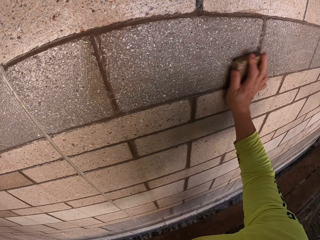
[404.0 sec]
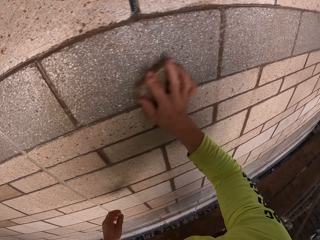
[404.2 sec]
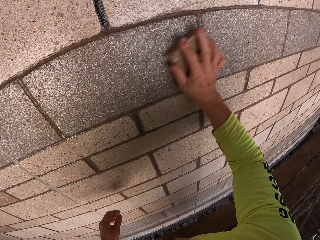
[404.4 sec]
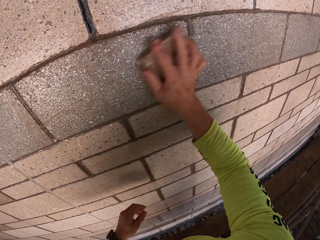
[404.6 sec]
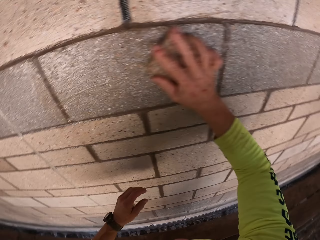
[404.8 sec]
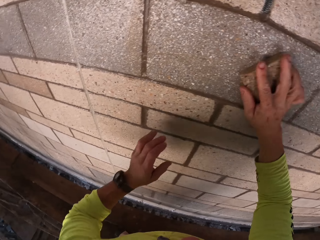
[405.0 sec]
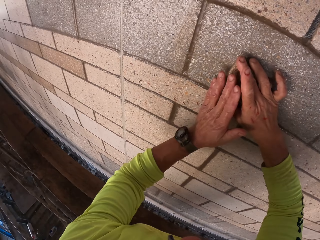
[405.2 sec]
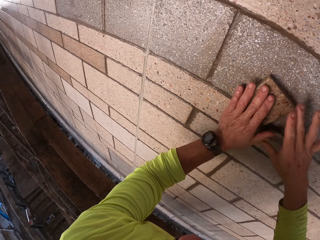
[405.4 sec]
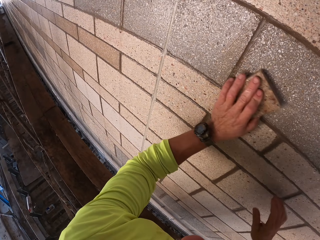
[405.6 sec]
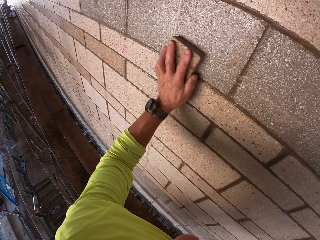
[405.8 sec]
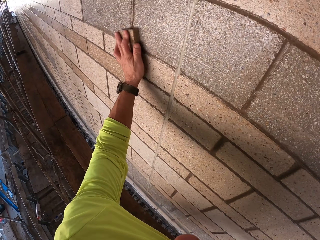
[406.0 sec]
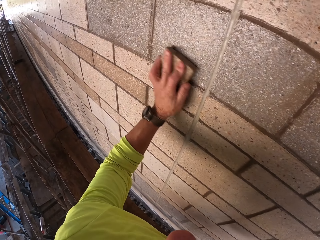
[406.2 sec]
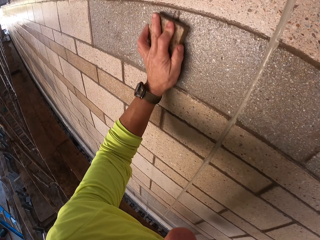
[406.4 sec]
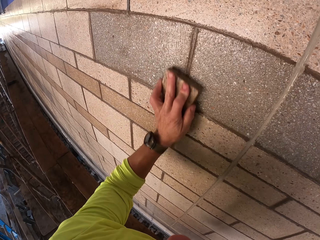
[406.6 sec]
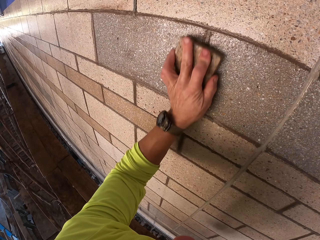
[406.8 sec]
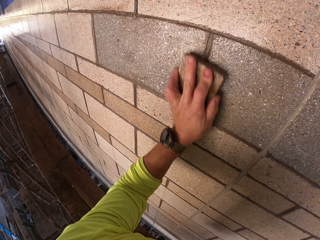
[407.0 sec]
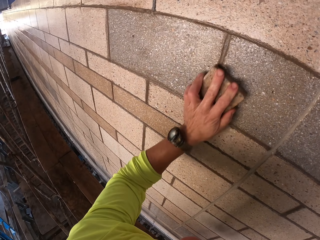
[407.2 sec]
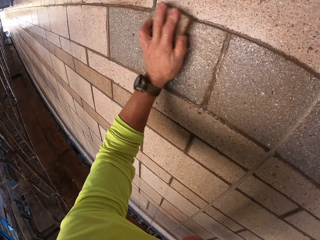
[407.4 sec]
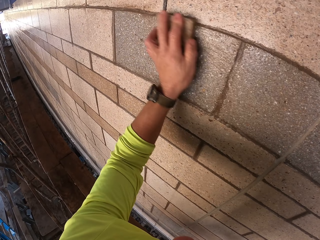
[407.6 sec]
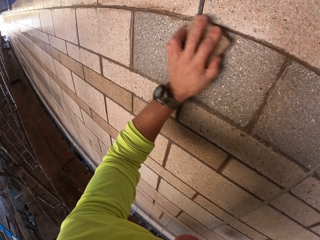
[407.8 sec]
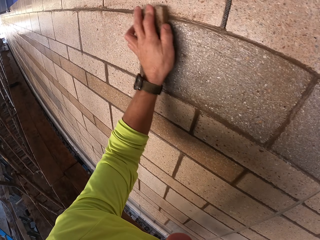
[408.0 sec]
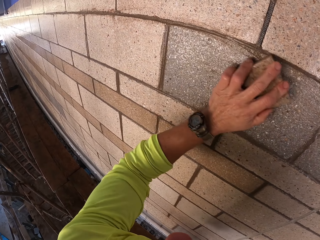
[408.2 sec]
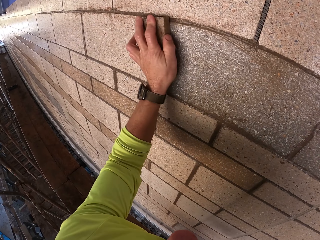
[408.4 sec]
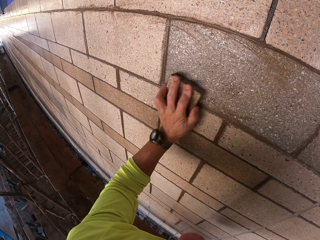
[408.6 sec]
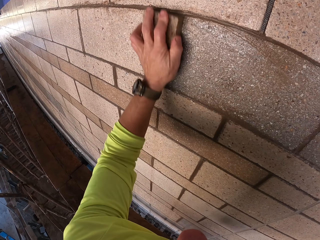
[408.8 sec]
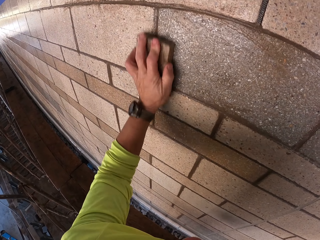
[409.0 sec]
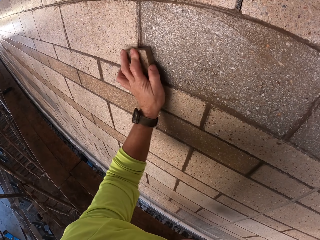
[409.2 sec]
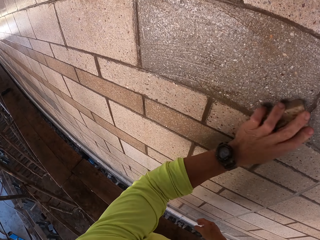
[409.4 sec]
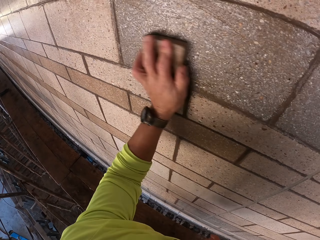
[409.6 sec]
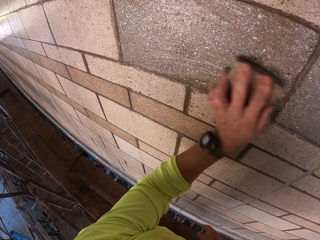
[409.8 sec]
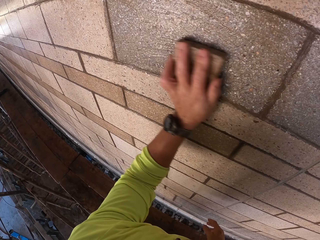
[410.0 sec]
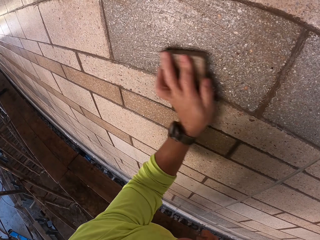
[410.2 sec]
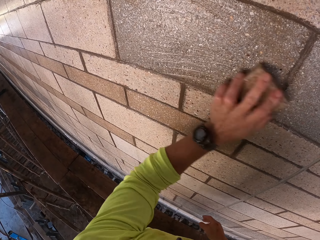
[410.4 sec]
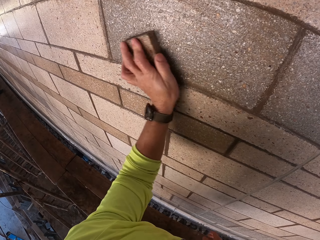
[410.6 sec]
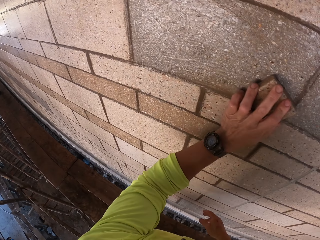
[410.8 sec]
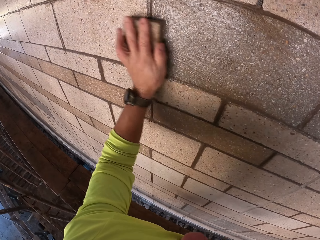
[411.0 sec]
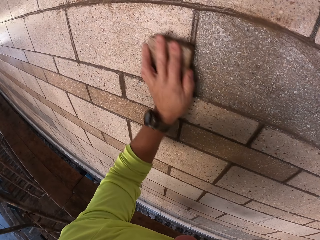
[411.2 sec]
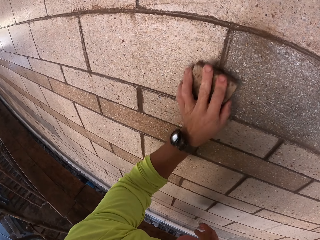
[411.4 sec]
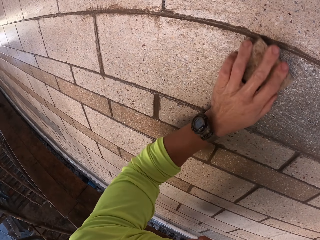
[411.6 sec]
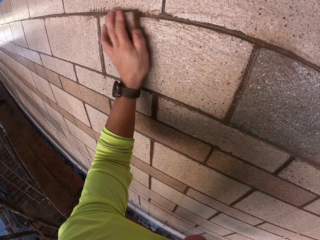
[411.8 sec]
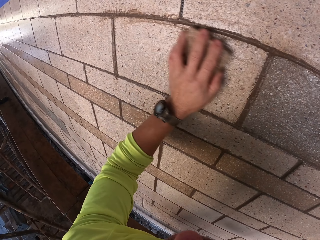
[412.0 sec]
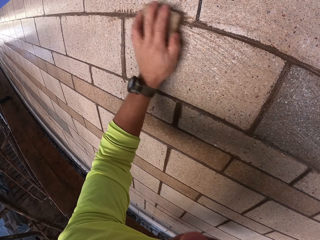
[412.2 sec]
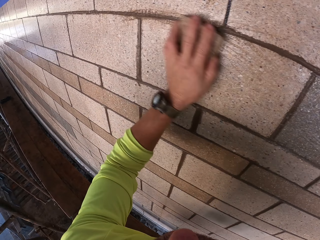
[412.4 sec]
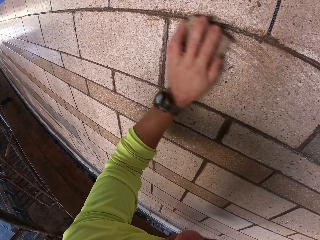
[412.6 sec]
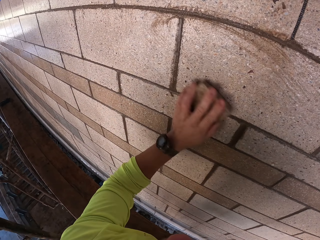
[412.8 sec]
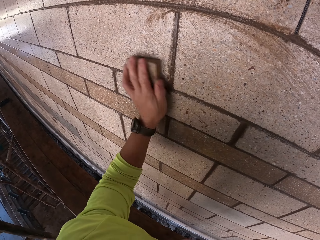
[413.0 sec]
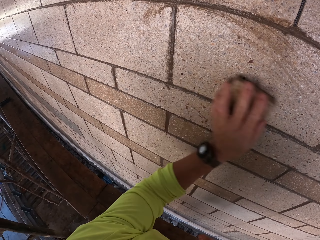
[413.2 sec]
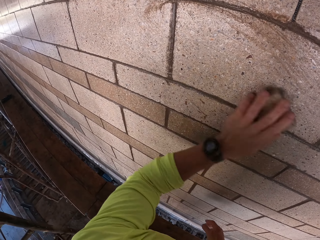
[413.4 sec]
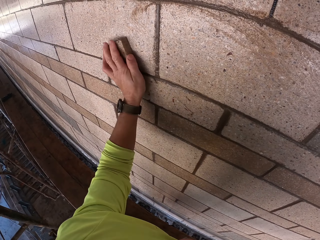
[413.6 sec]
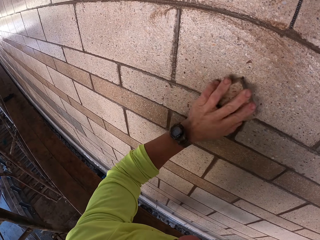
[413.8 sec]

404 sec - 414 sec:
The camera wearer holds the sponge scrubber with the left hand. They turn to the side. They scrub the wall.

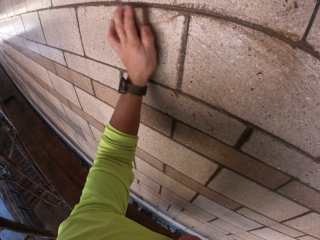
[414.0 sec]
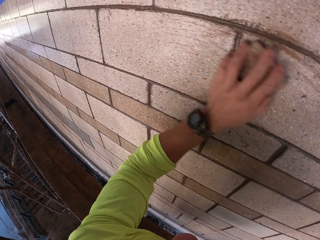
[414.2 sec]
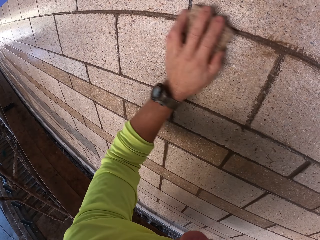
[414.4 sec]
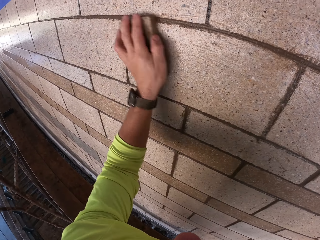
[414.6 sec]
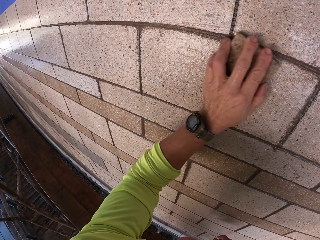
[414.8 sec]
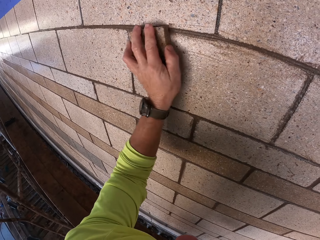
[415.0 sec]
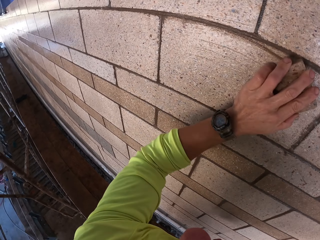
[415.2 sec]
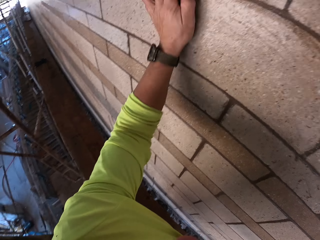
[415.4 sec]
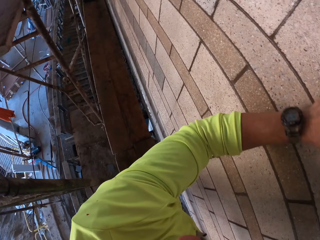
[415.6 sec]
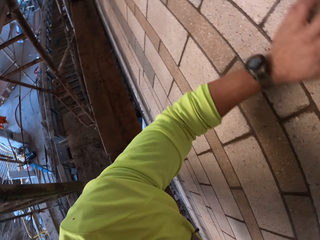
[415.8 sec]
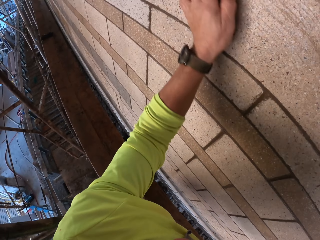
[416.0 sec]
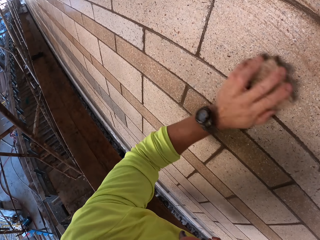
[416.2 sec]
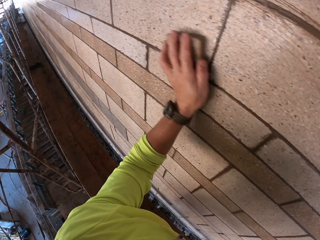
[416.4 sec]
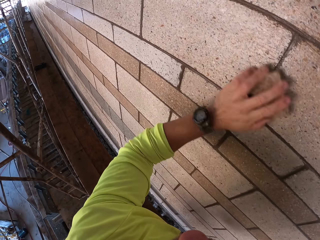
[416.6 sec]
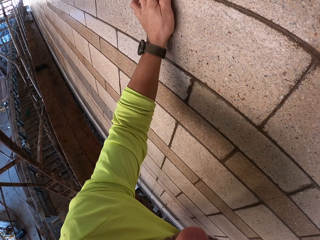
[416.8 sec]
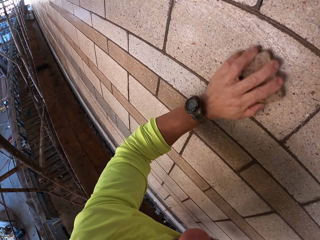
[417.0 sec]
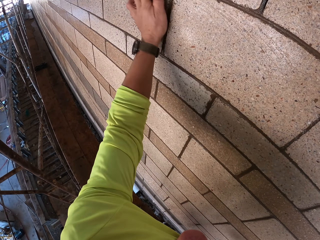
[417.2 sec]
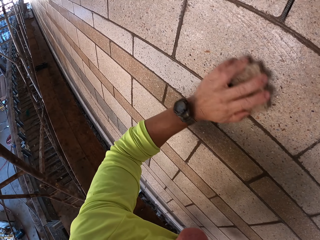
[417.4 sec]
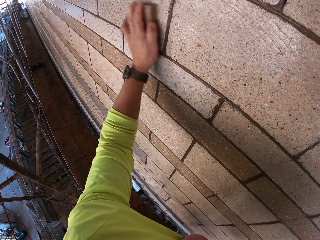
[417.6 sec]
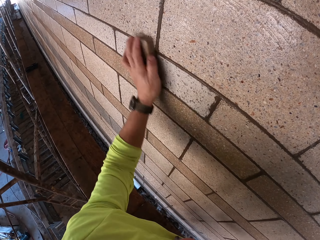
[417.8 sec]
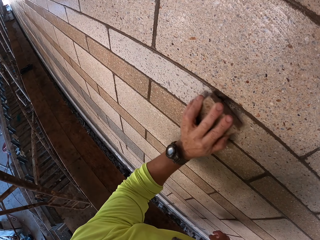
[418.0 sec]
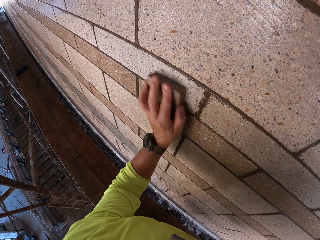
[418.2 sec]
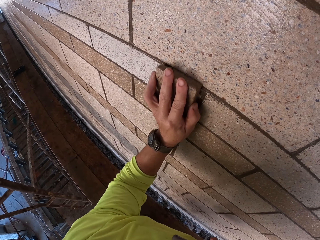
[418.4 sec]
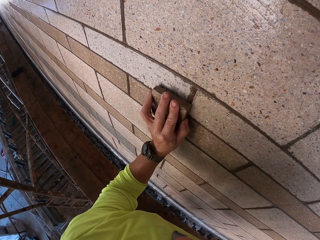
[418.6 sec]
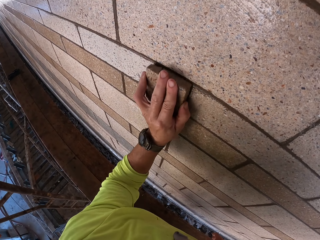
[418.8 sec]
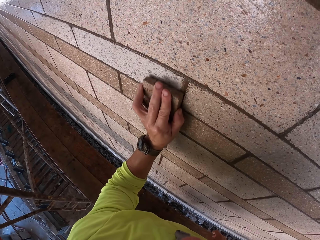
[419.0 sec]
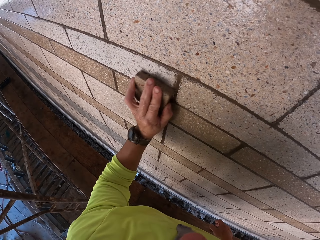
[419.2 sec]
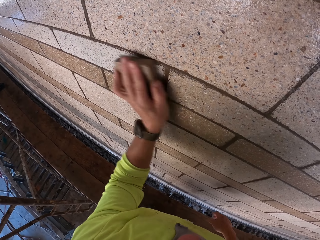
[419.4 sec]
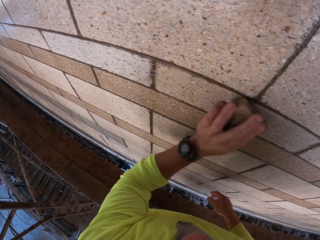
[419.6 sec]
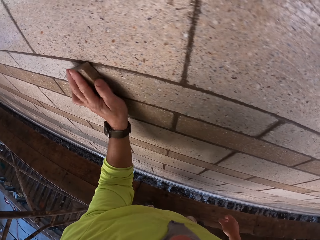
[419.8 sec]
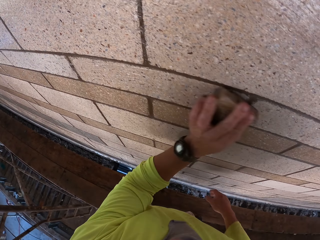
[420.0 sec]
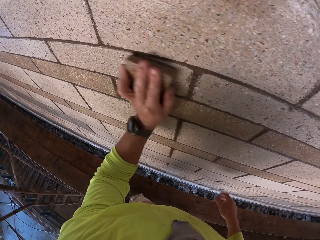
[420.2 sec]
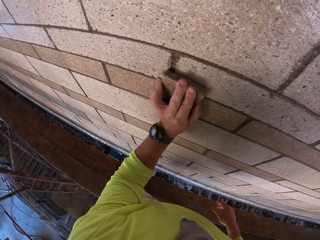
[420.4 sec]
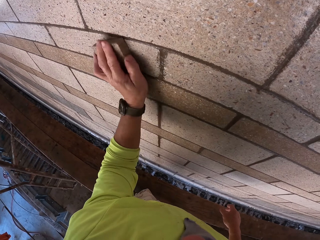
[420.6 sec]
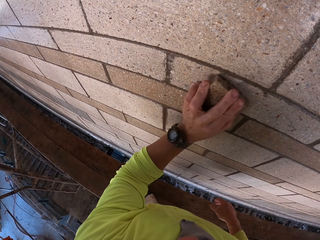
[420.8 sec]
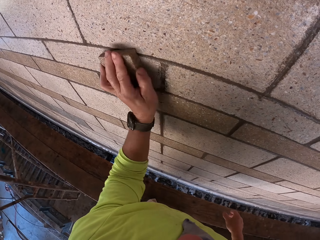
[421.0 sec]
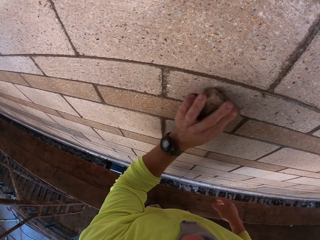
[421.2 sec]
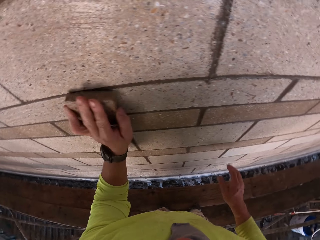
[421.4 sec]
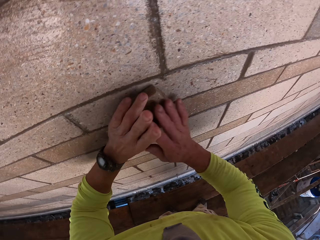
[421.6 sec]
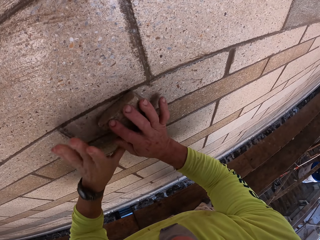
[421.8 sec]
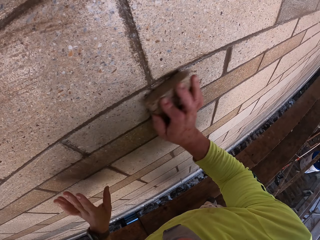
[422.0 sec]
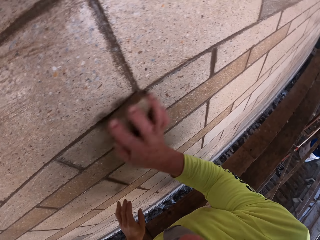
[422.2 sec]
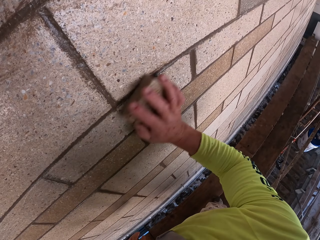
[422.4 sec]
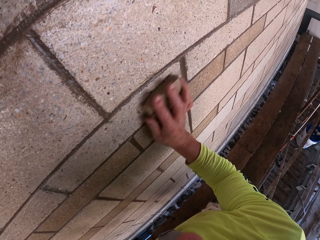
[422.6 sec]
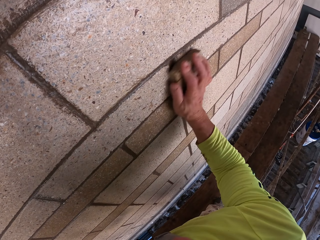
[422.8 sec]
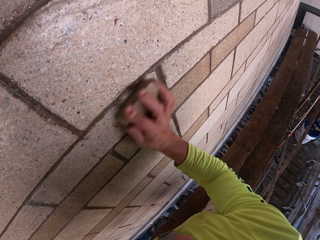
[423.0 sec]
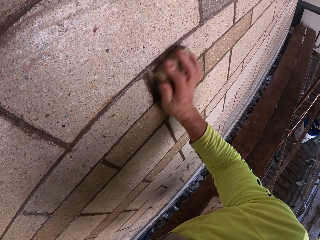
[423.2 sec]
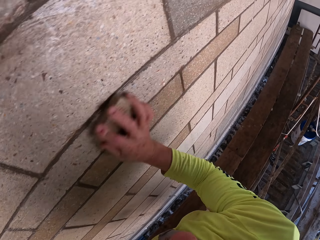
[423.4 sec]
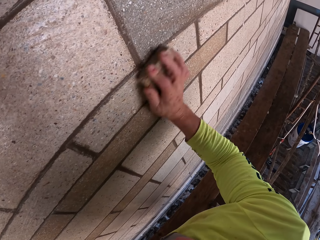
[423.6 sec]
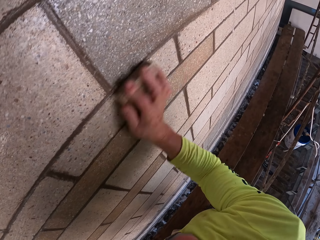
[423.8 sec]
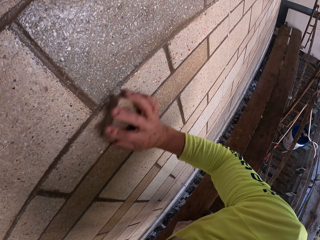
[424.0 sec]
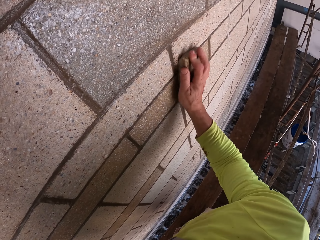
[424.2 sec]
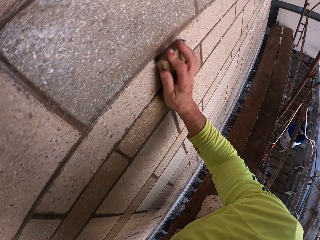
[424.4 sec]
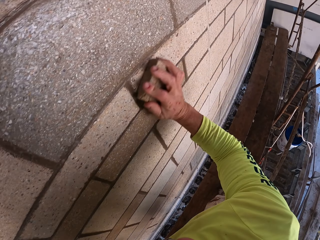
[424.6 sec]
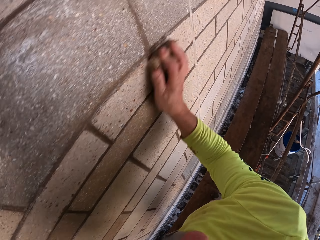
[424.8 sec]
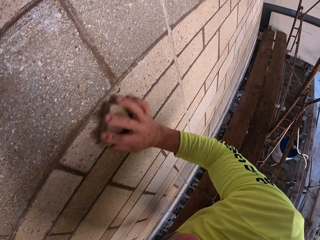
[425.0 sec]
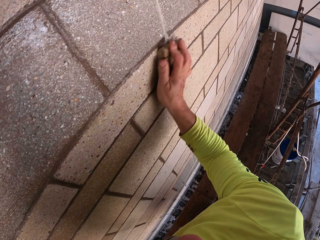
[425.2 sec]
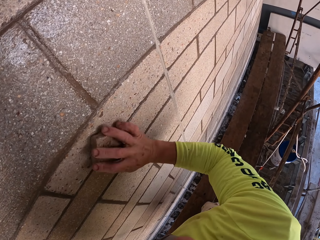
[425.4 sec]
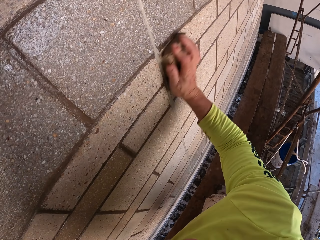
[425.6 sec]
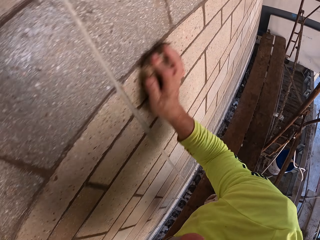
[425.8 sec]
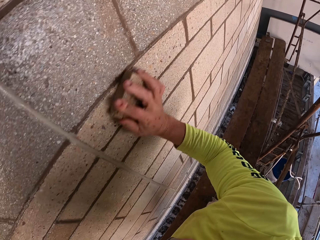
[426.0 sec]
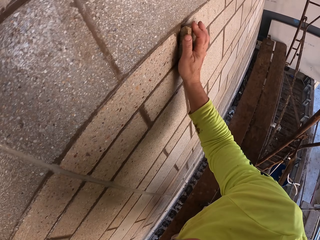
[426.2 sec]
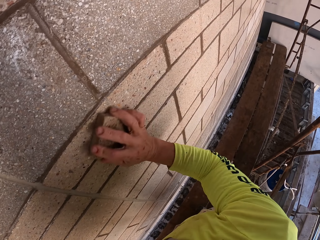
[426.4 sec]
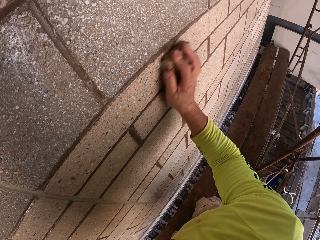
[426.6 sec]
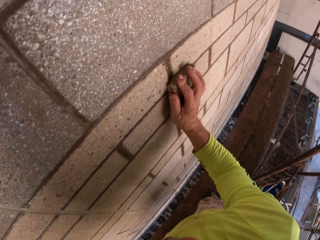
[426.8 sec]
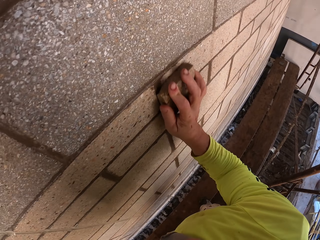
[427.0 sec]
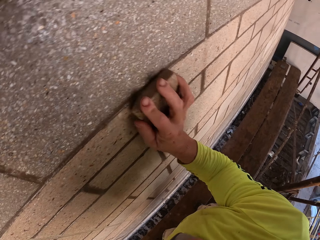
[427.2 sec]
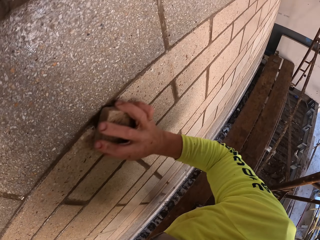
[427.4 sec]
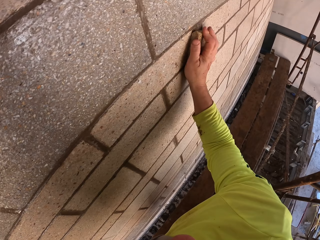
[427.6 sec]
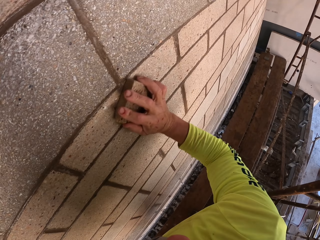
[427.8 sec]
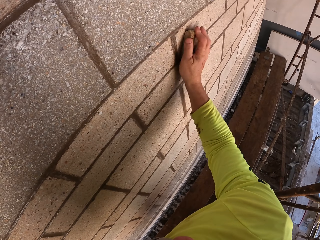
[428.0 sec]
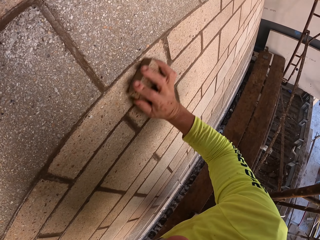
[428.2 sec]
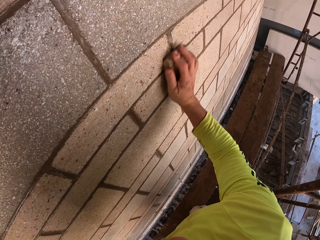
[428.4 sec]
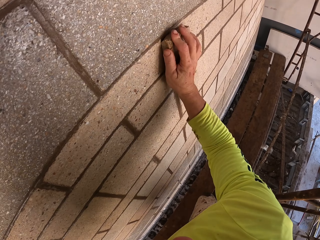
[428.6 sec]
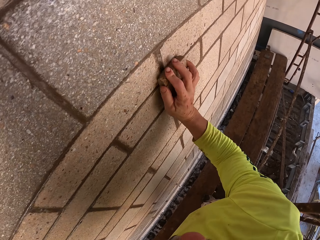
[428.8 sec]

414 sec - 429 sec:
The camera wearer turns to the side. They scrub a wall. They turn to the side. They scrub the wall. They hold the scrub sponge with the right hand.
